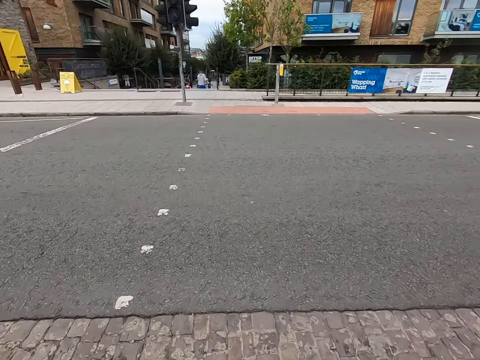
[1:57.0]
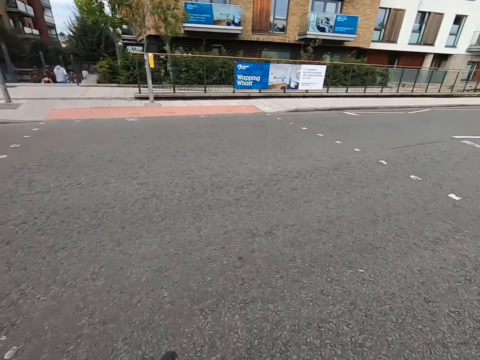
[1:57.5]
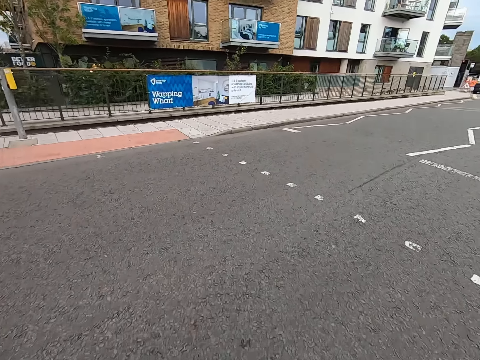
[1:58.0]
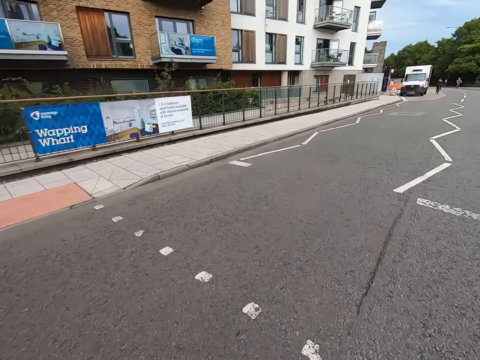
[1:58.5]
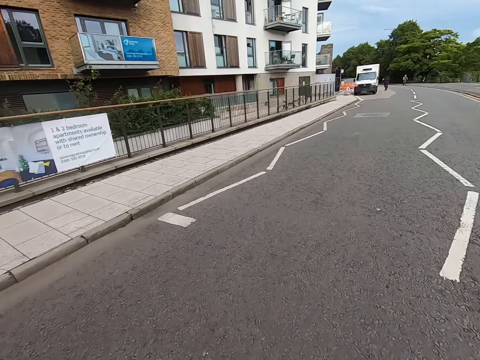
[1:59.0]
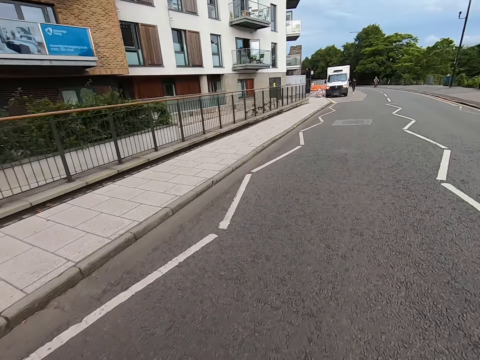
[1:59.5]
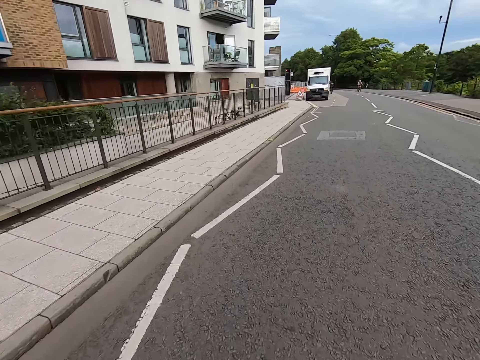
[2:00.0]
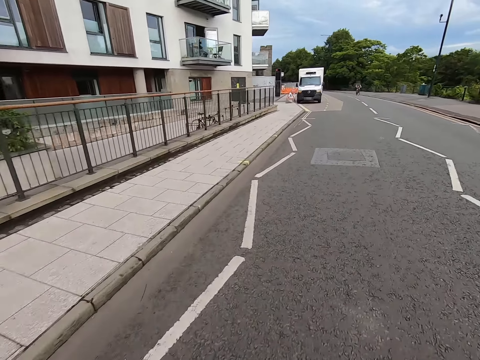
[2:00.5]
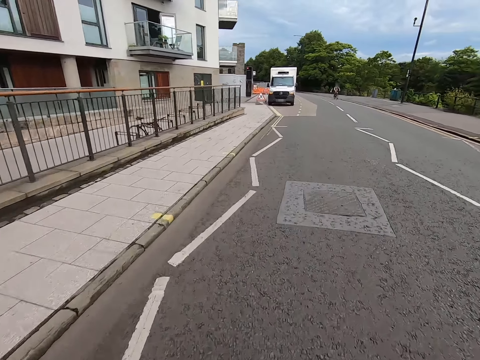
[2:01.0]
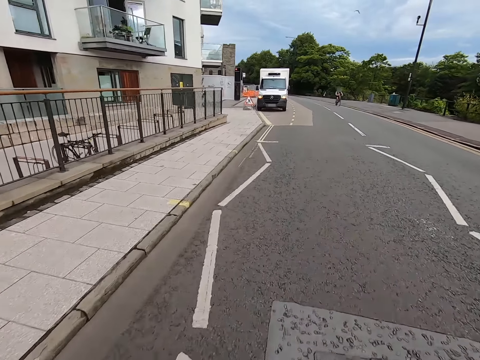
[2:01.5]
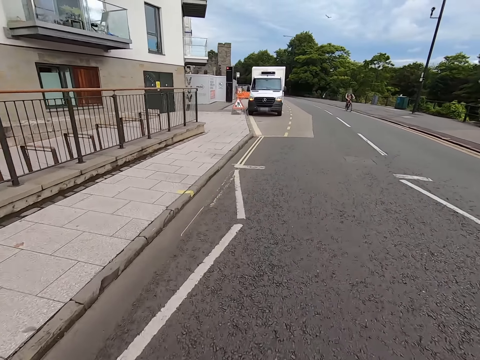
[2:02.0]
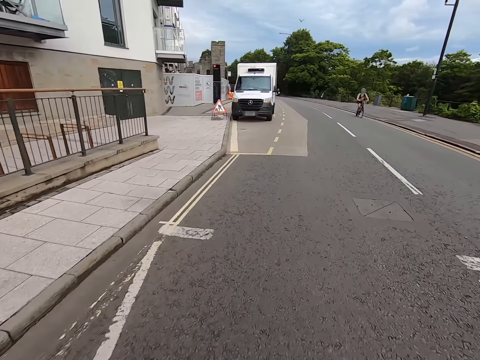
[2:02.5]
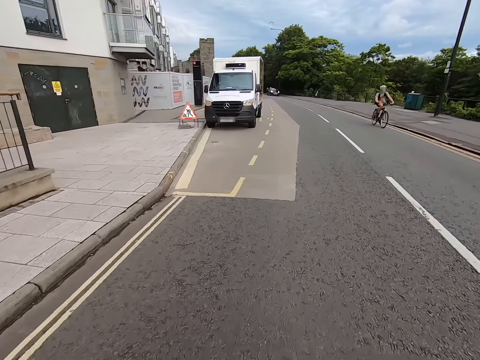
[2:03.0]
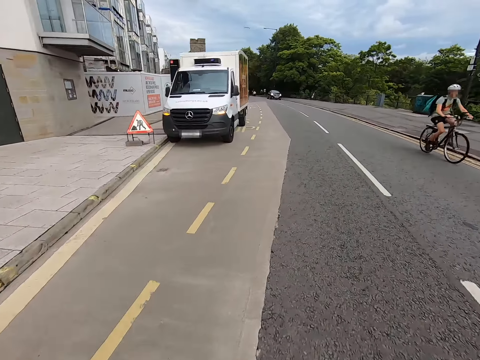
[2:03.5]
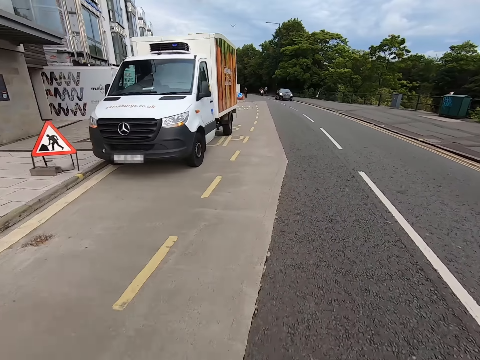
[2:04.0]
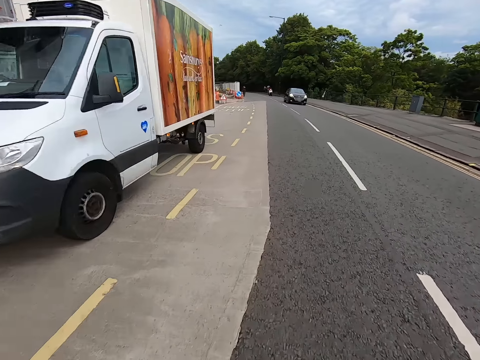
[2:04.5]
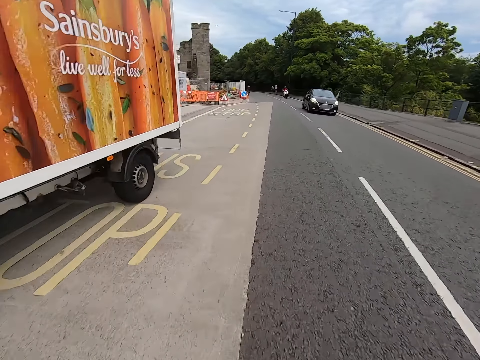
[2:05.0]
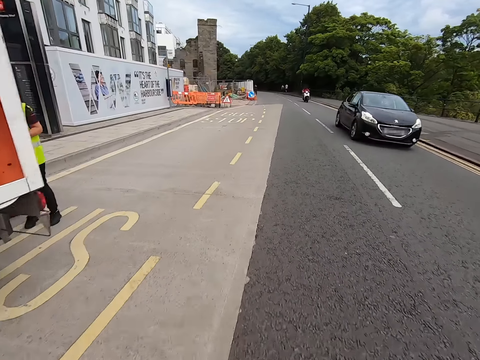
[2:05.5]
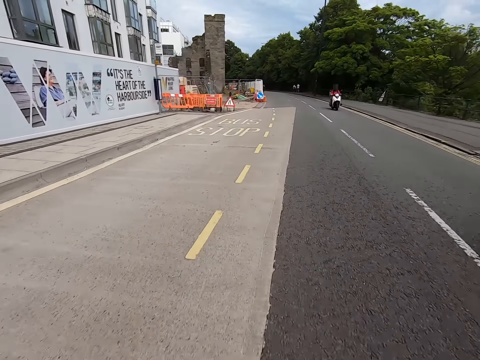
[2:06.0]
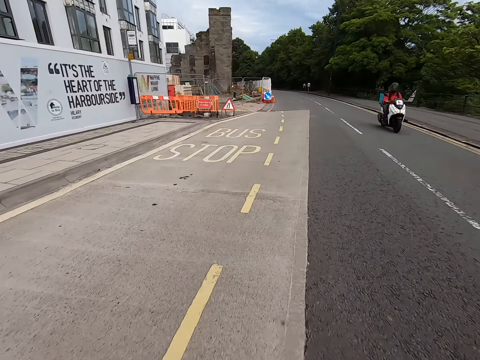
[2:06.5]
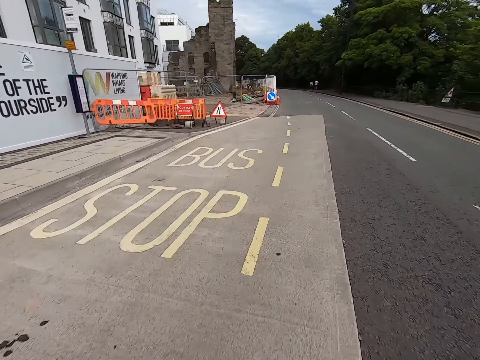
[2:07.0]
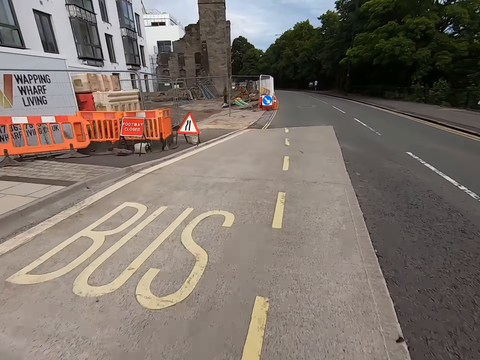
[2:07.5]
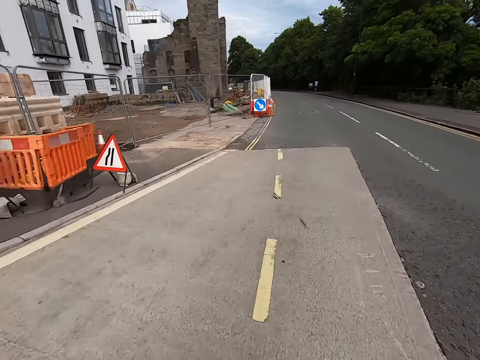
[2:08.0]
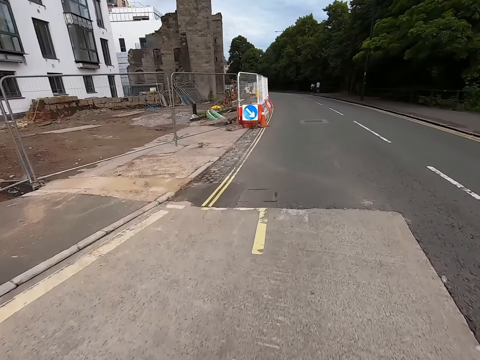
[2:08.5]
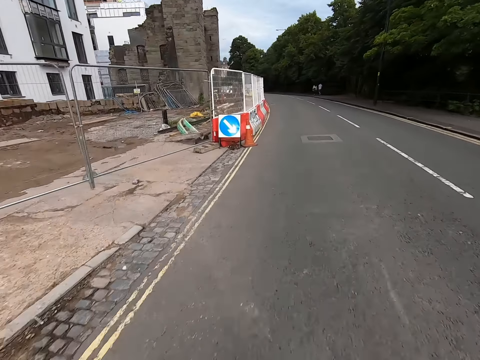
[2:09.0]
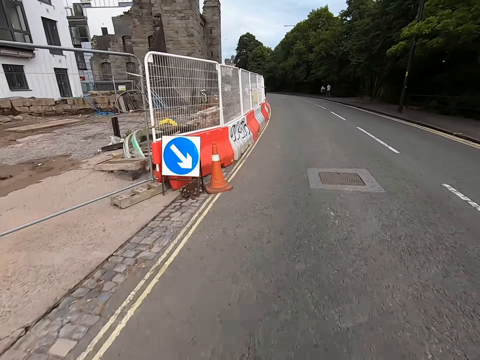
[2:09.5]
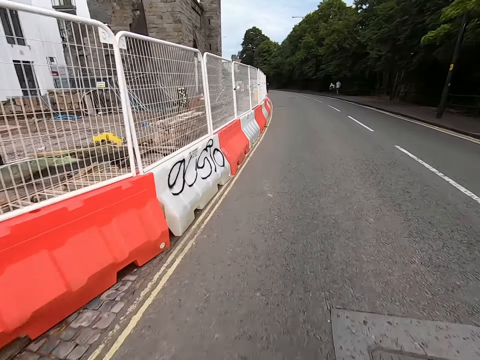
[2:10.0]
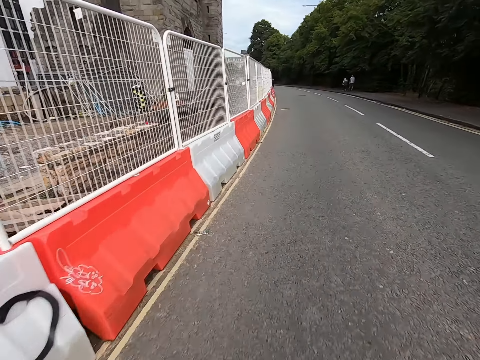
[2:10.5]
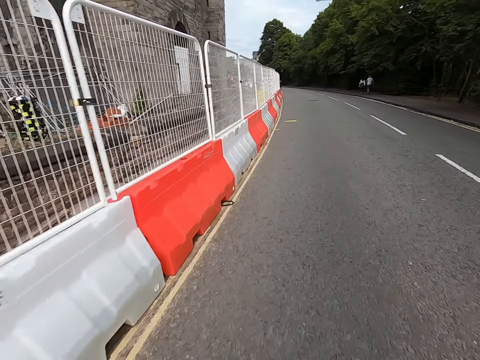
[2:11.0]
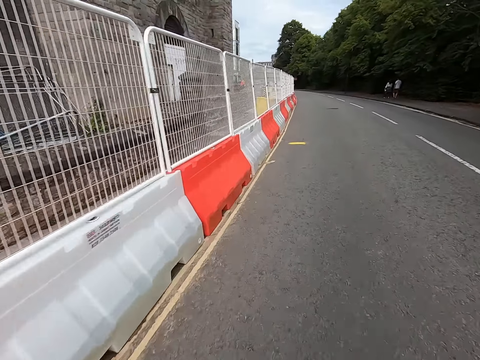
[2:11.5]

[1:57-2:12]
The camera wearer watches the background. They walk.

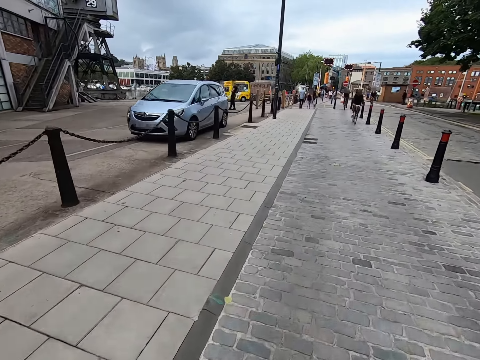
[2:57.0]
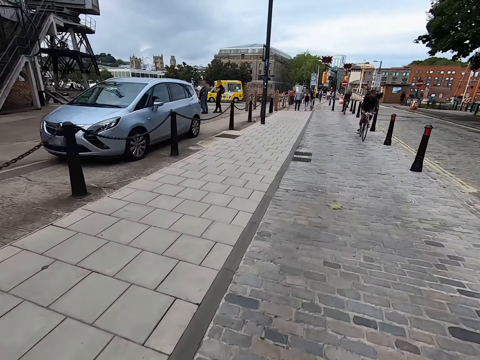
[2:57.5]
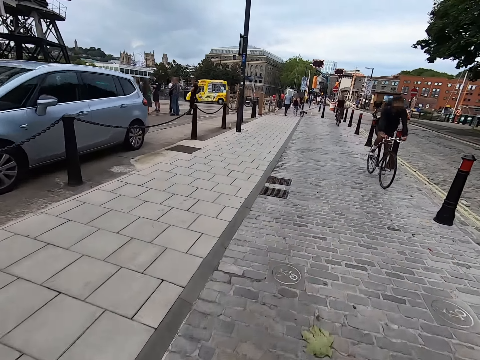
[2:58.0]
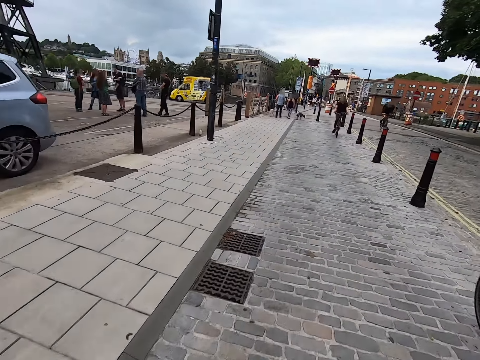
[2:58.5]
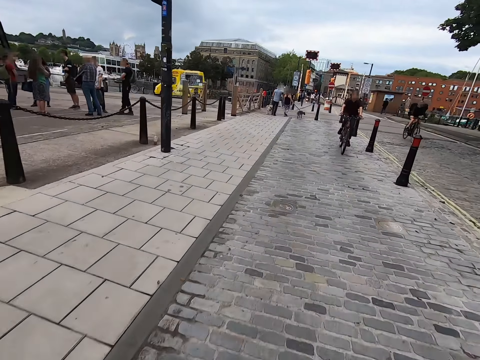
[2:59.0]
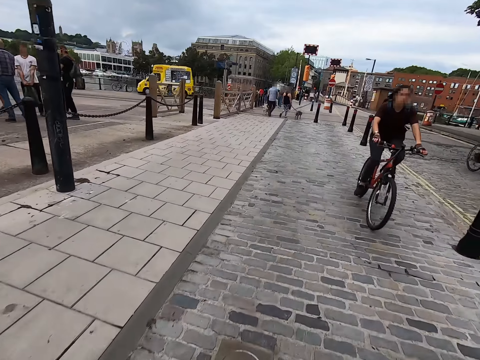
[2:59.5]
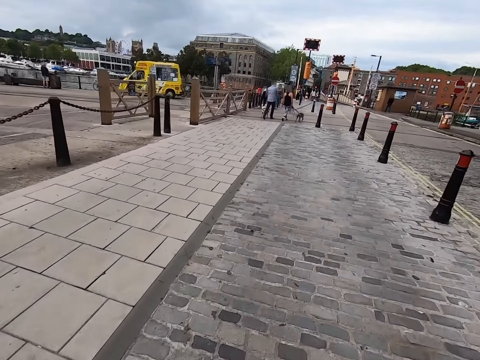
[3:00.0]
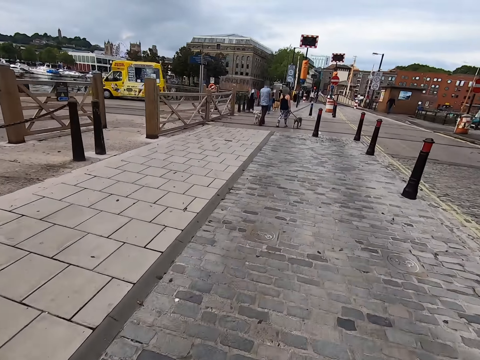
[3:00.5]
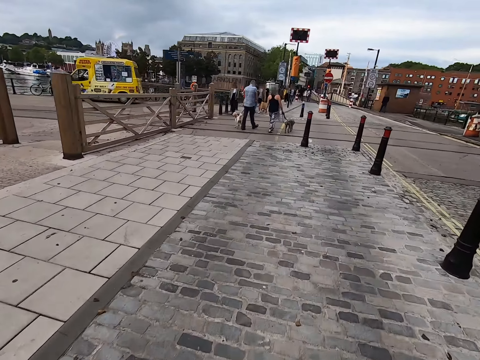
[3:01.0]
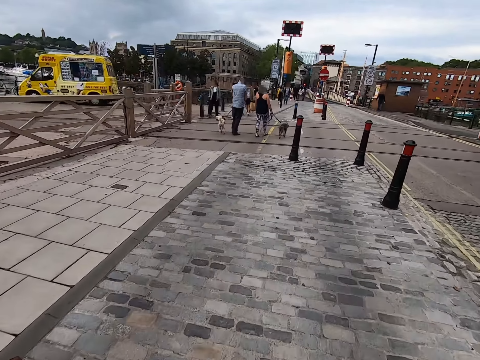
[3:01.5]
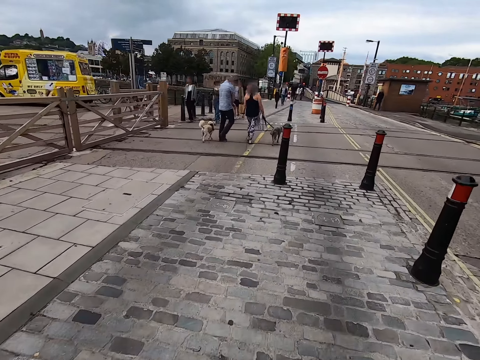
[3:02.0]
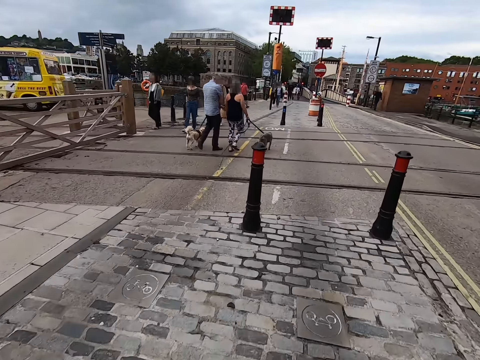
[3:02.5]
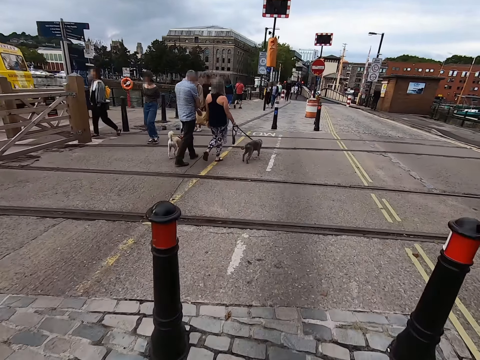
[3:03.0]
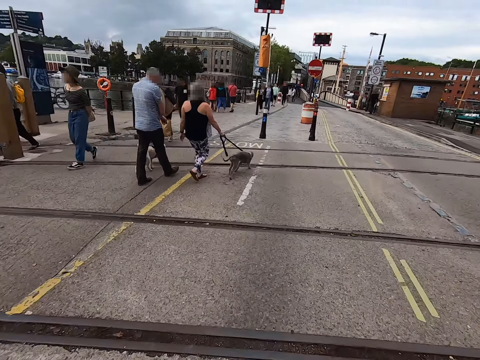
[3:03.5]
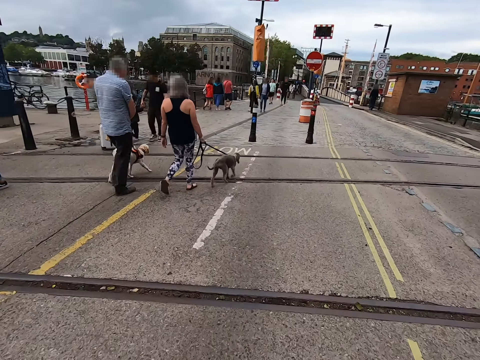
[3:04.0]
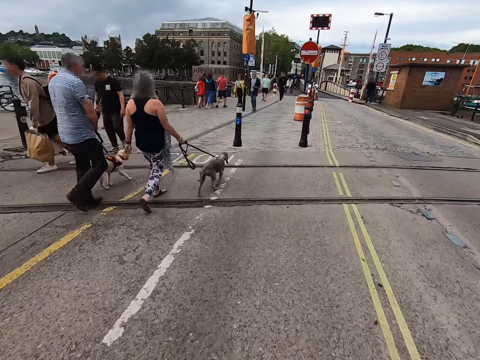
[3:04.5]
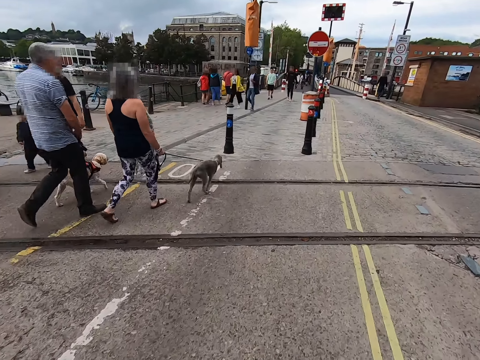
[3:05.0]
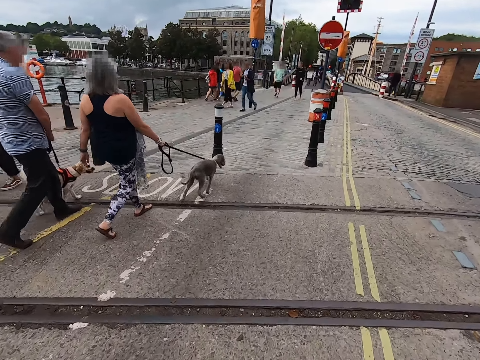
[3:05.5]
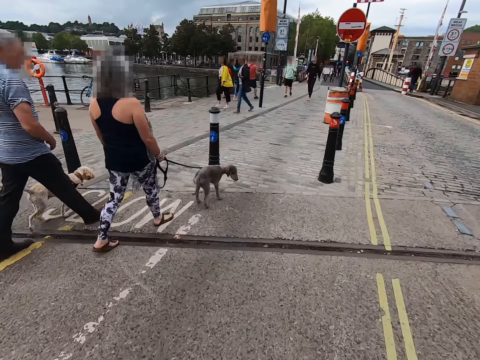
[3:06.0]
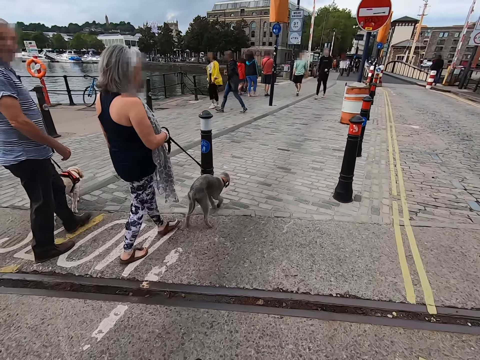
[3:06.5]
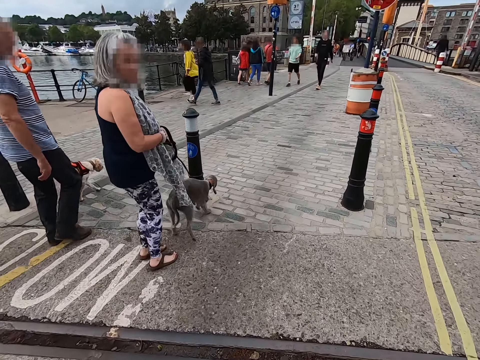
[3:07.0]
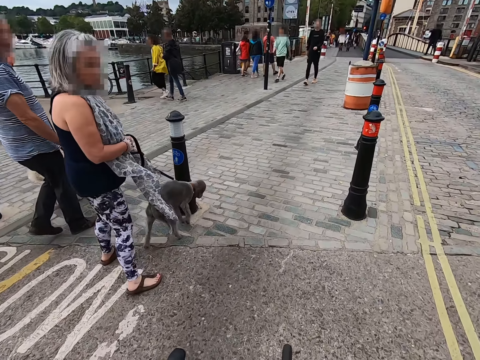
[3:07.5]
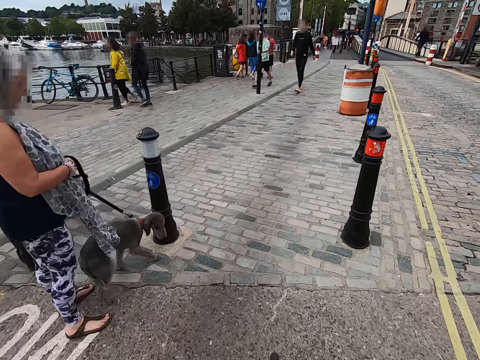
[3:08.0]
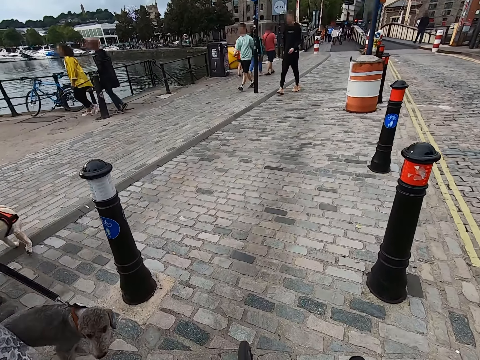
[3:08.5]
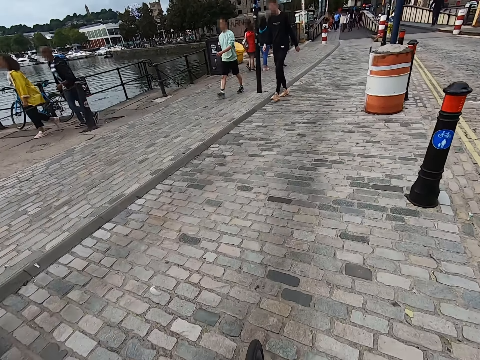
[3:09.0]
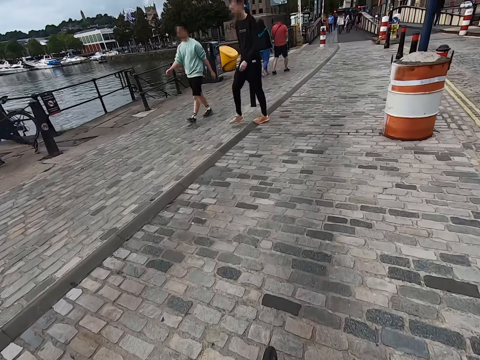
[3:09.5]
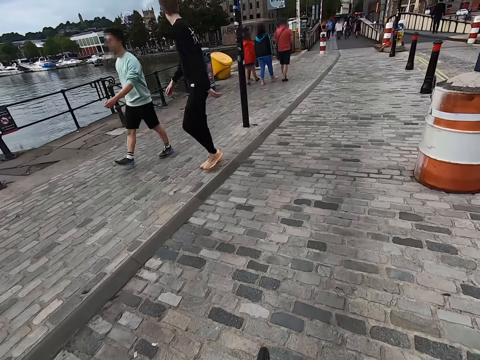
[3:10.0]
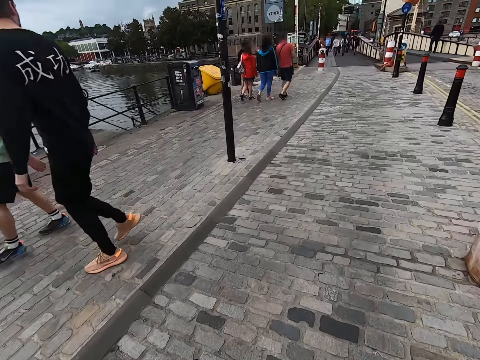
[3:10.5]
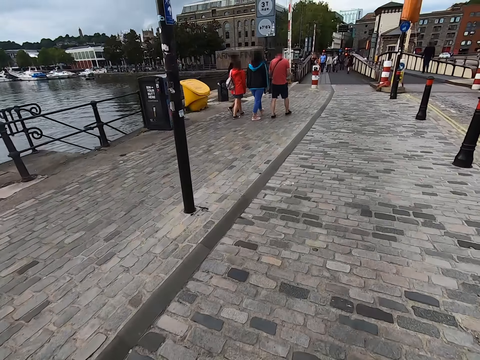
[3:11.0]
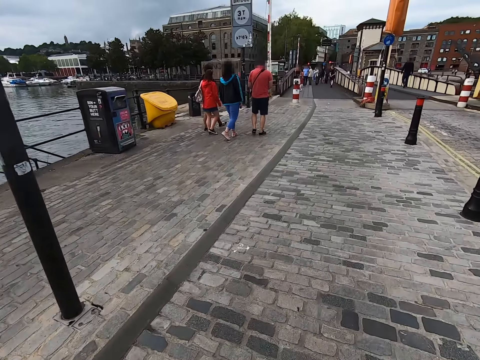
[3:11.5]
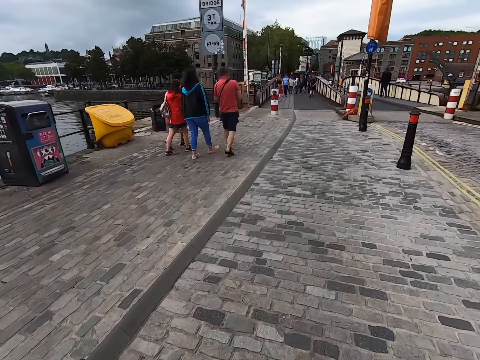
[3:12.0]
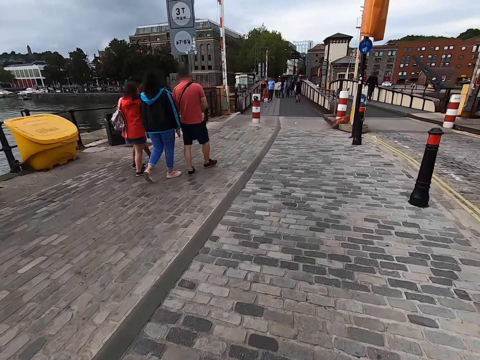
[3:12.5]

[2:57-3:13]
The camera wearer watches the background. They walk.
